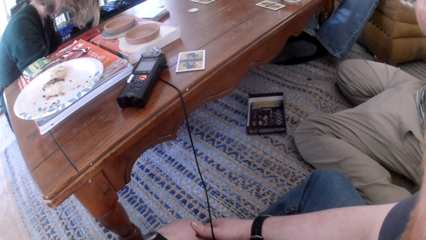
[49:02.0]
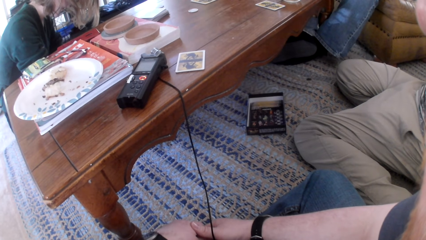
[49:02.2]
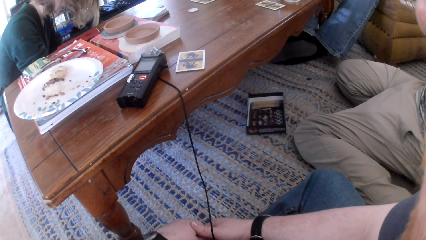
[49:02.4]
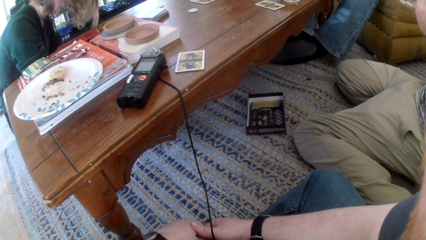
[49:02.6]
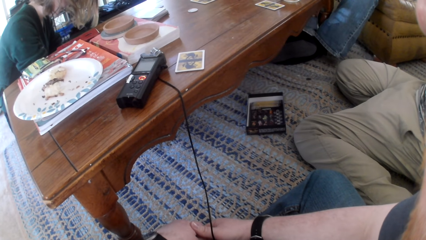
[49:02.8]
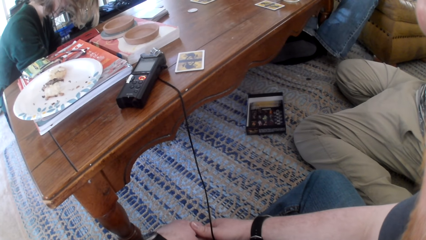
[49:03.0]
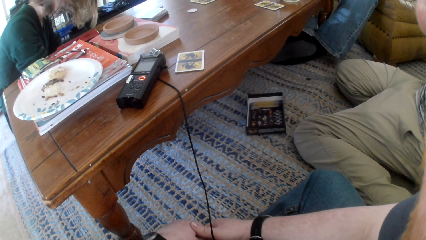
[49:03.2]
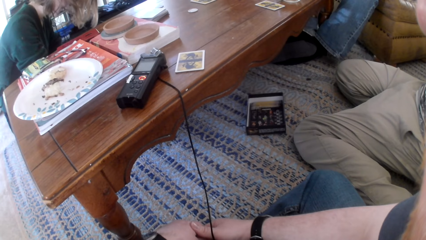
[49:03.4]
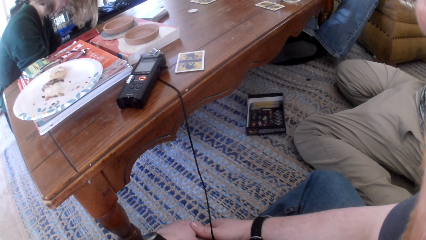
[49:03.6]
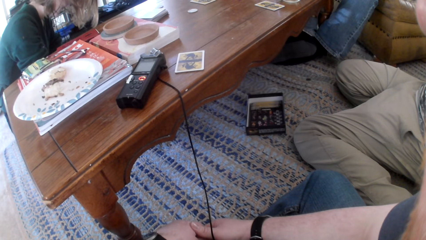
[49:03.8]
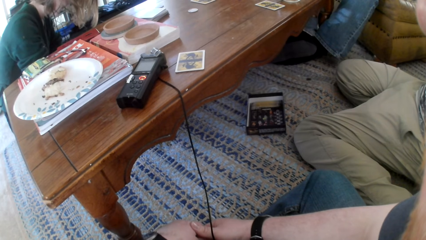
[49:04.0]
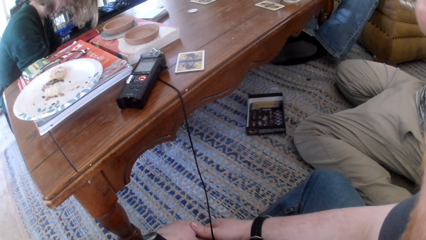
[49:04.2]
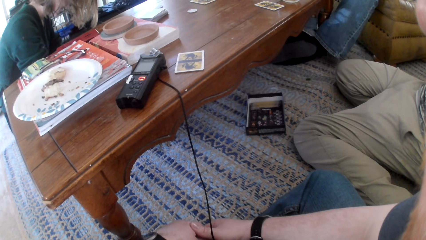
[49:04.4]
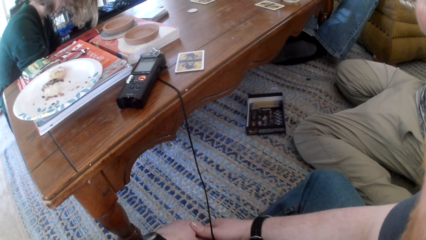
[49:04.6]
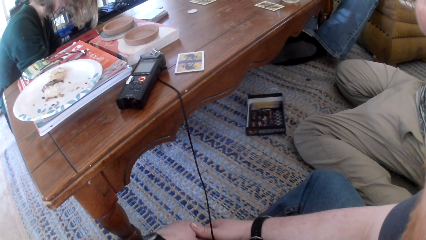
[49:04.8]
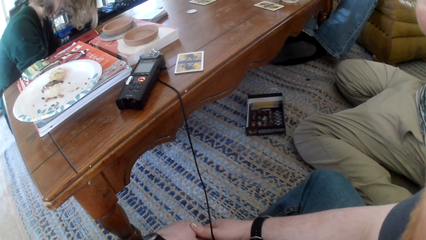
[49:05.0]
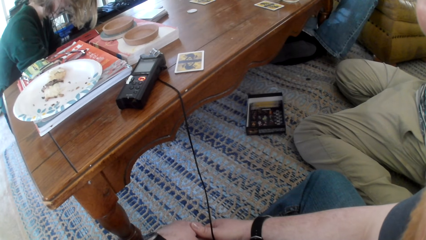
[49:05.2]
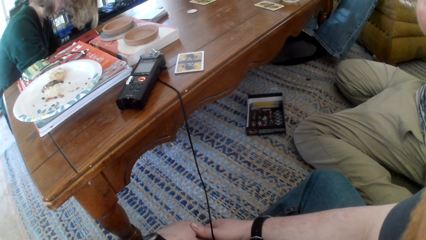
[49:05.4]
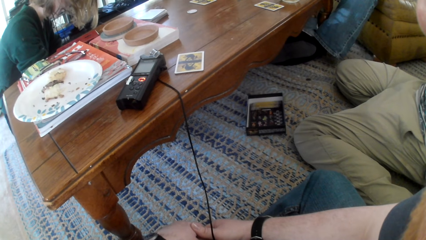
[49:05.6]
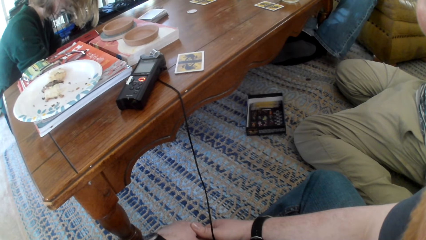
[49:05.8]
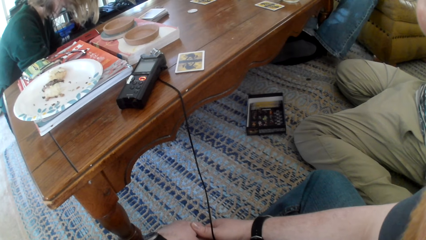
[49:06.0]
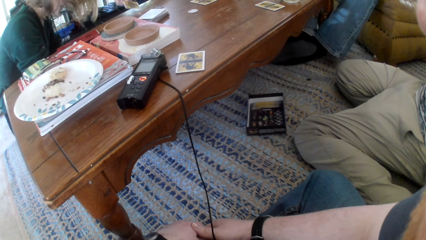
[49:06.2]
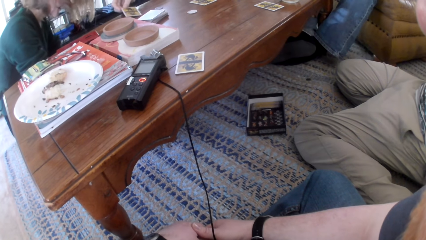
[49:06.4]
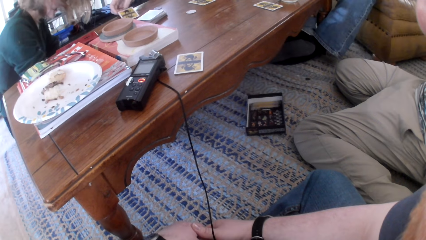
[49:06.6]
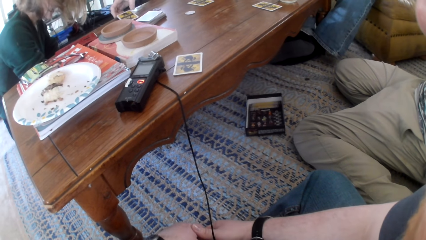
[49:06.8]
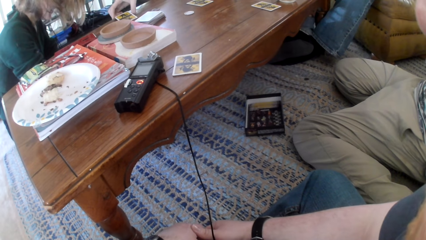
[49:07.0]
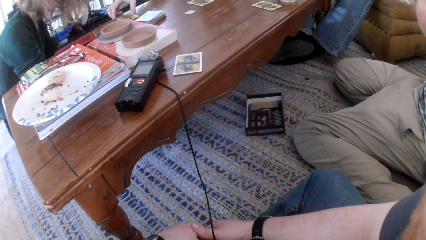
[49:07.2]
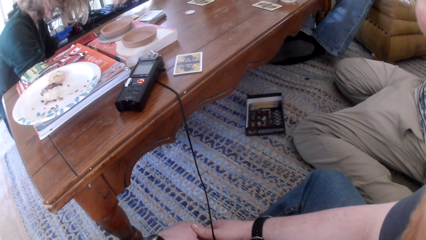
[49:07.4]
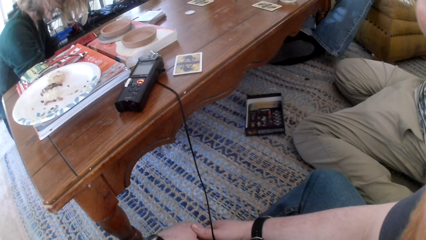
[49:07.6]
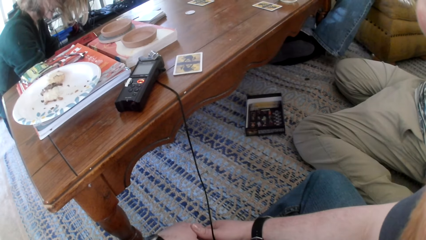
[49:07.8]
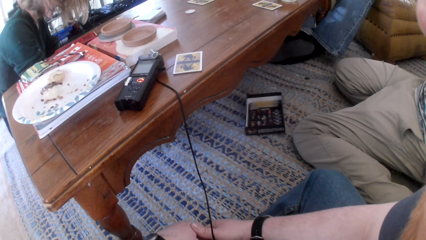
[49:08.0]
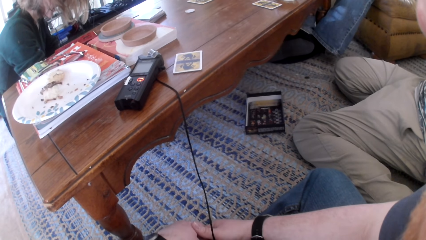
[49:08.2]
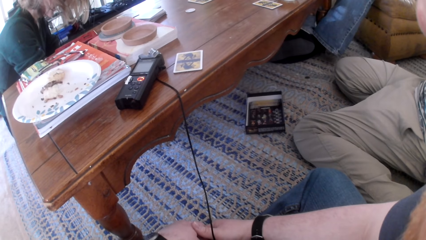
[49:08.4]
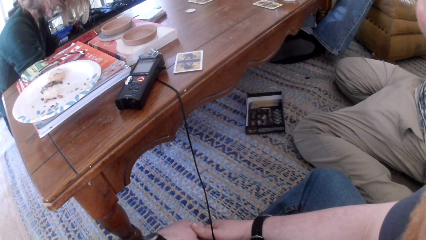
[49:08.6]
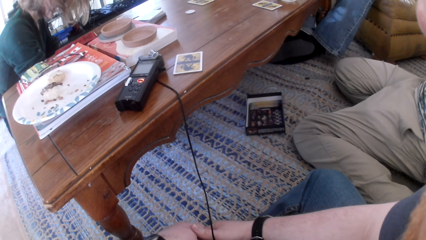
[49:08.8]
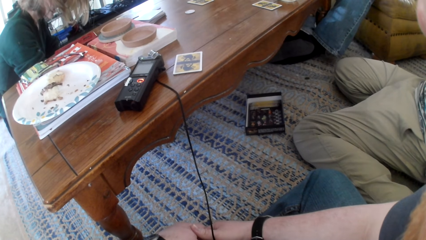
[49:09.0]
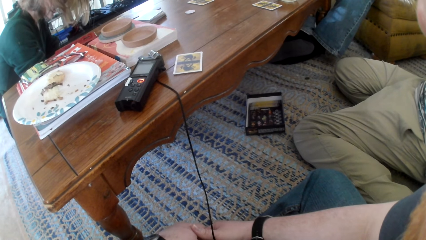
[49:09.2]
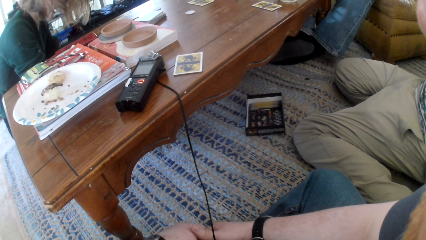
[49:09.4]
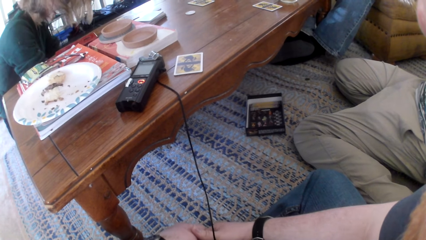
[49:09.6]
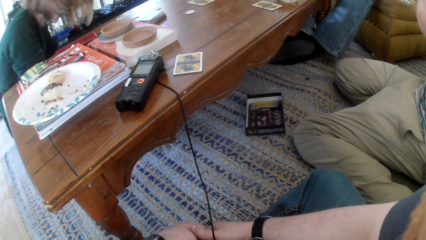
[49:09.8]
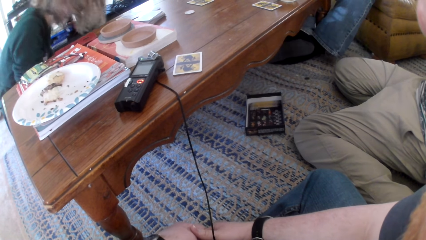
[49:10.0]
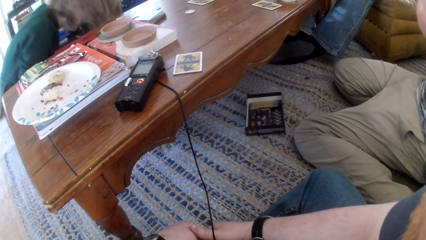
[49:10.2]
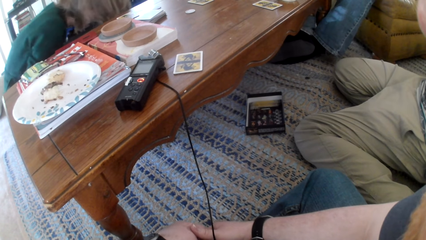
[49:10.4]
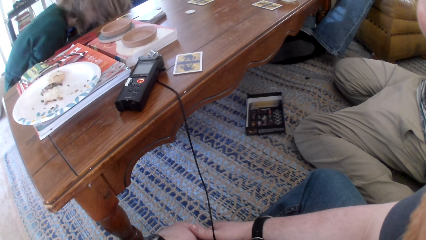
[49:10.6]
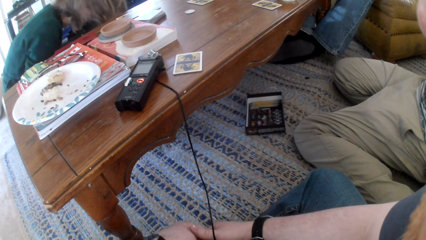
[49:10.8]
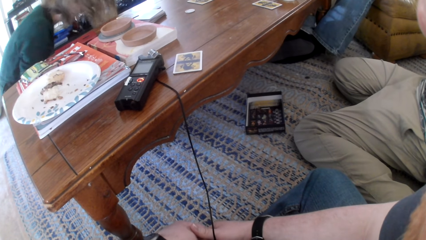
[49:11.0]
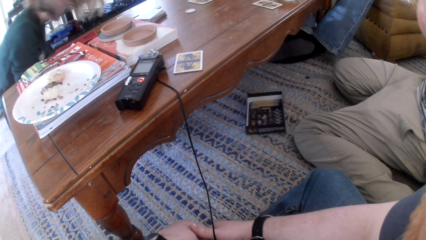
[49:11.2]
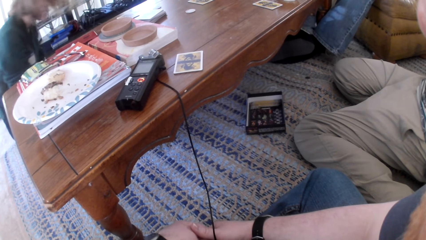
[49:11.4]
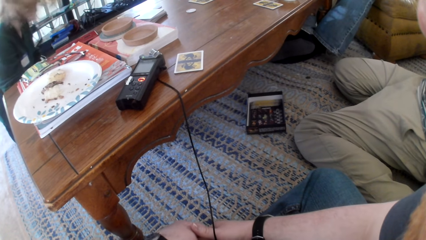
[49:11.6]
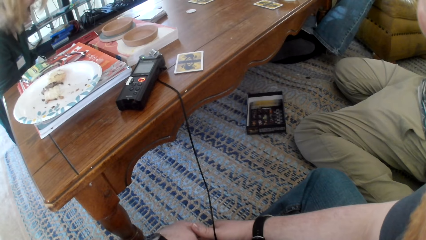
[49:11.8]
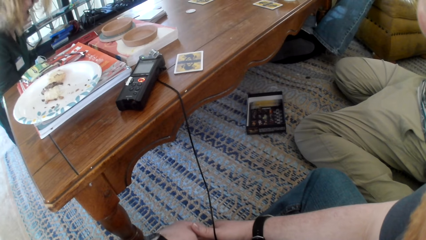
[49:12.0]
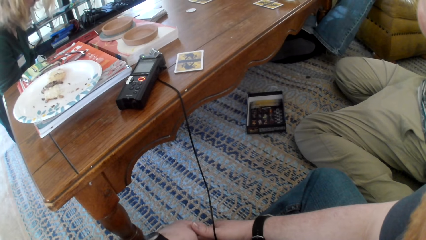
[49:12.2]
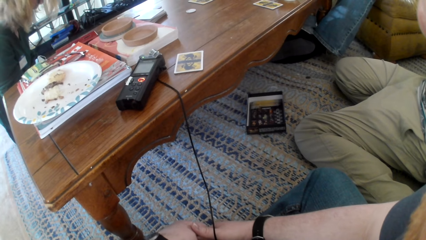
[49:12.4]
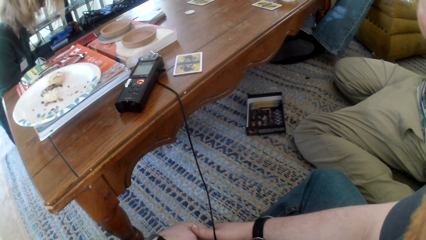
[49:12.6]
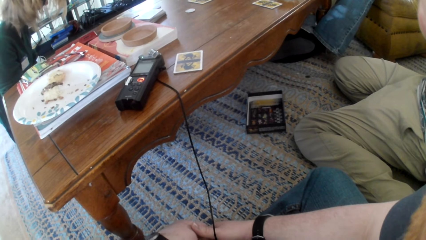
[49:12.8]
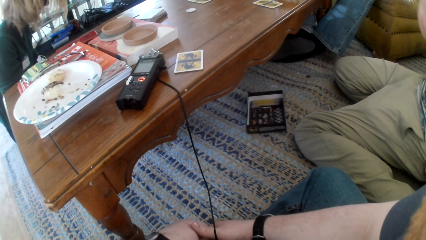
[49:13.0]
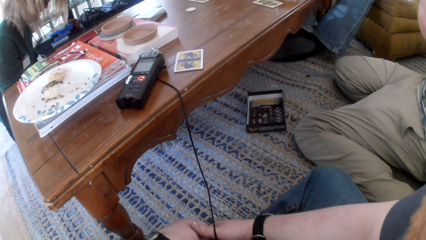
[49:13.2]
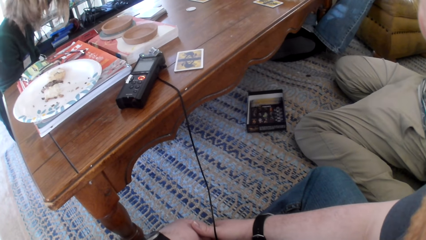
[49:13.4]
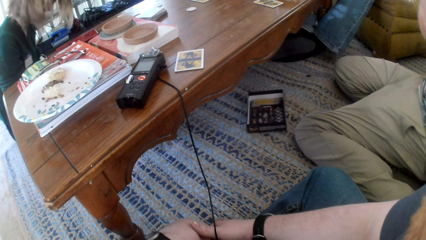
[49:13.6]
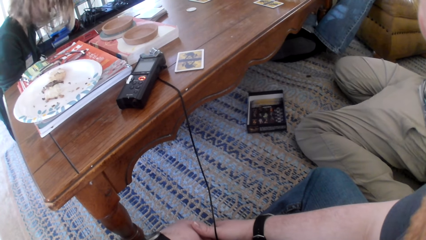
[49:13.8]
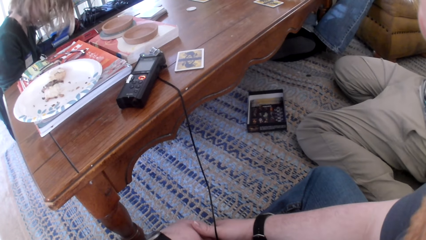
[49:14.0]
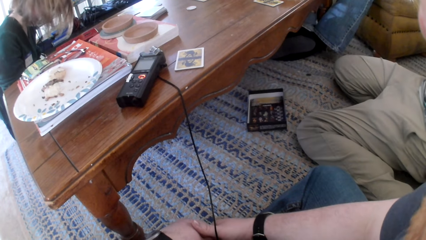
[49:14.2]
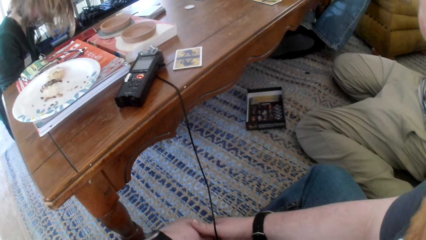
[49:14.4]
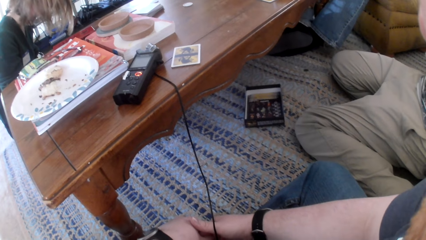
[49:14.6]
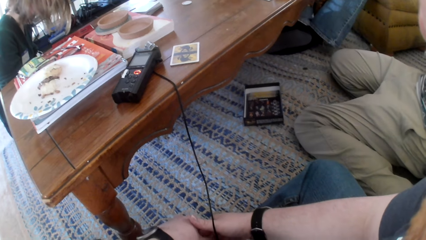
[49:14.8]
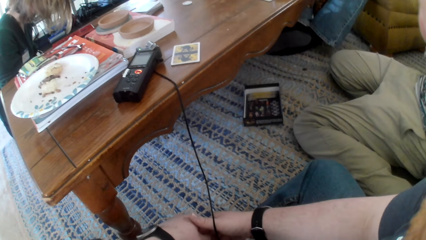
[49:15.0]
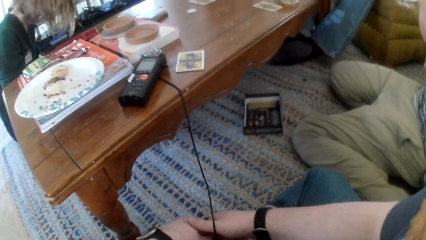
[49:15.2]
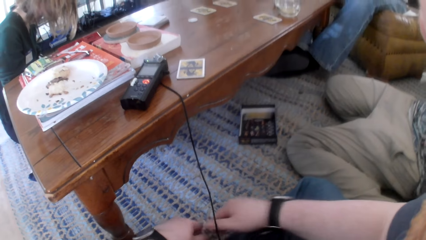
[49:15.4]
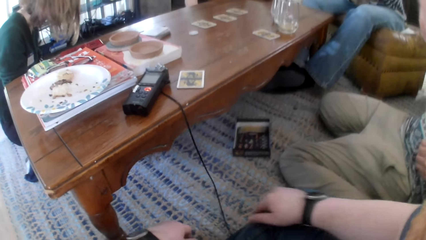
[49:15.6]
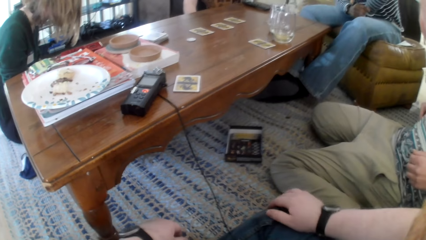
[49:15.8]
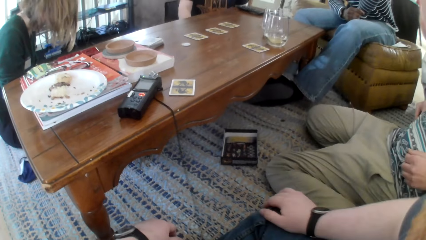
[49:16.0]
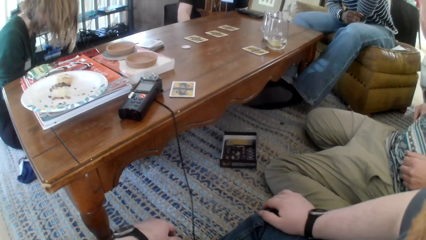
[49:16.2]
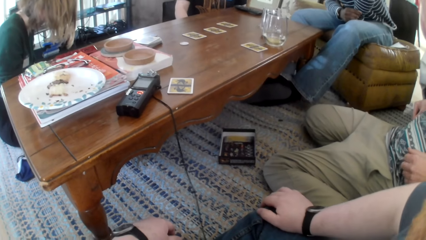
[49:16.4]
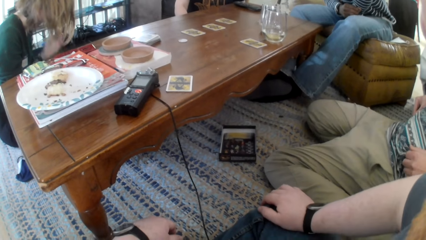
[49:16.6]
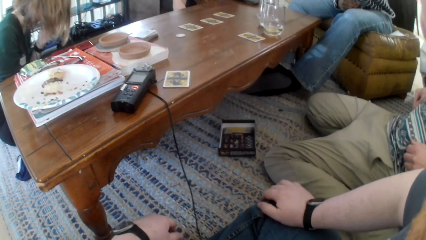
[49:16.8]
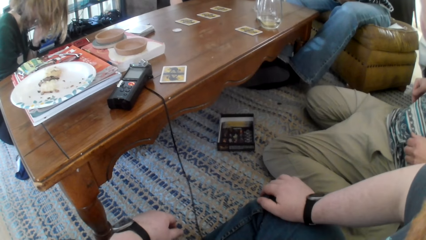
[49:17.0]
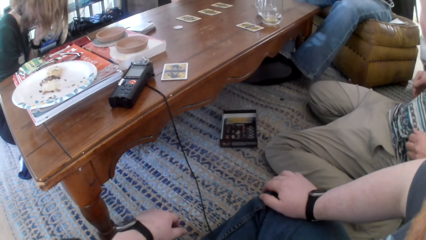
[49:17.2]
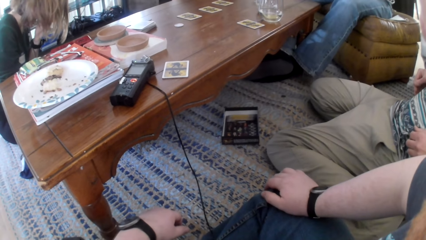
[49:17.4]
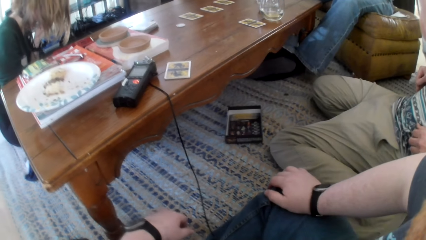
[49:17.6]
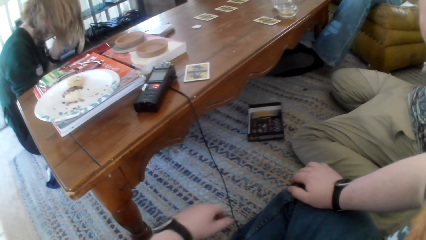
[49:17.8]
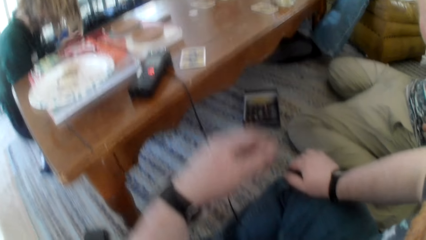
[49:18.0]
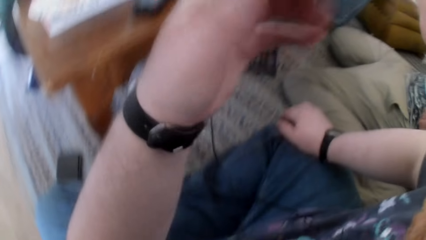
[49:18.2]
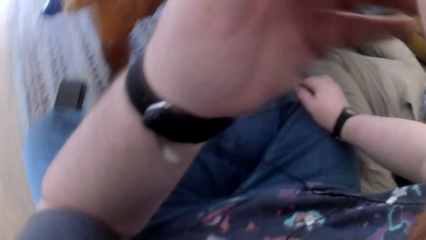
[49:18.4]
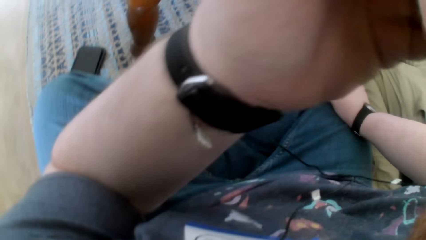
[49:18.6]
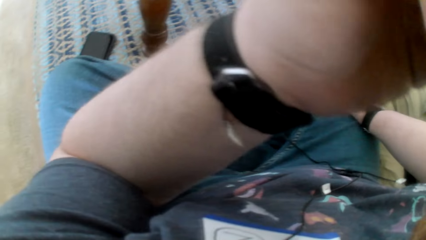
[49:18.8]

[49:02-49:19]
A person puts a card on the table.
